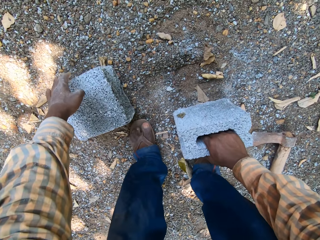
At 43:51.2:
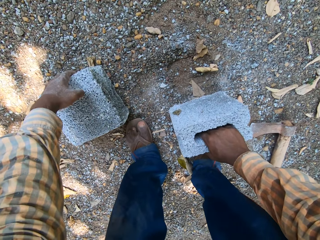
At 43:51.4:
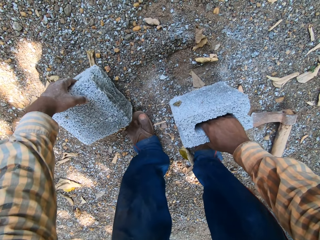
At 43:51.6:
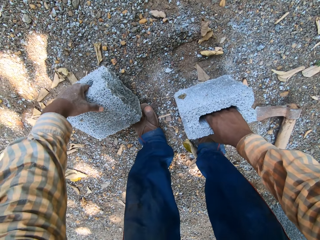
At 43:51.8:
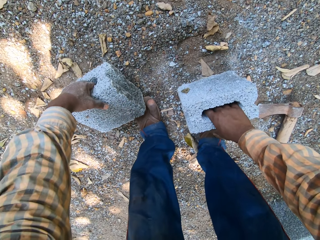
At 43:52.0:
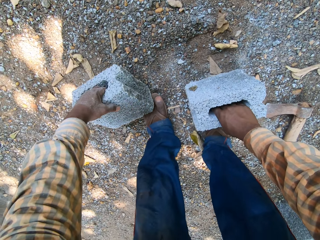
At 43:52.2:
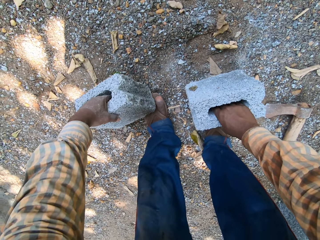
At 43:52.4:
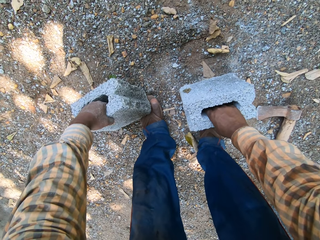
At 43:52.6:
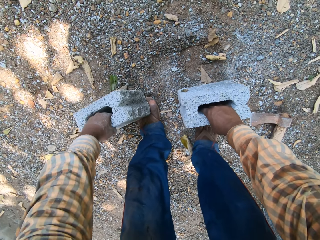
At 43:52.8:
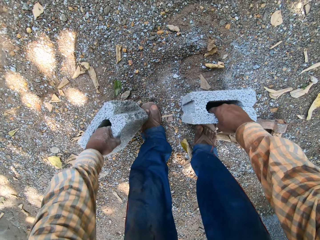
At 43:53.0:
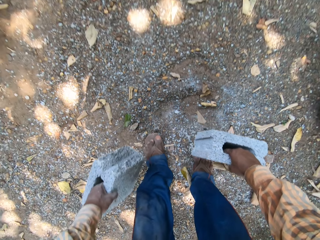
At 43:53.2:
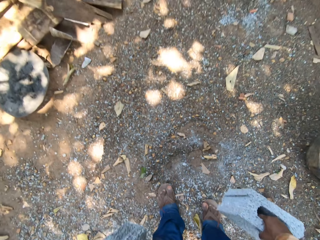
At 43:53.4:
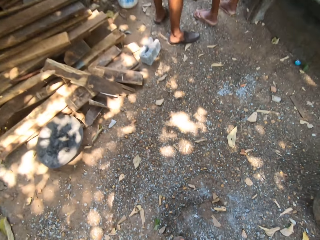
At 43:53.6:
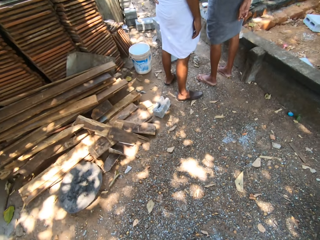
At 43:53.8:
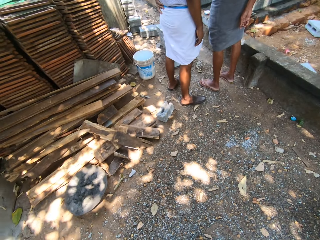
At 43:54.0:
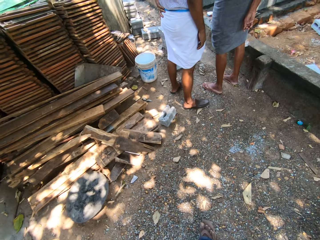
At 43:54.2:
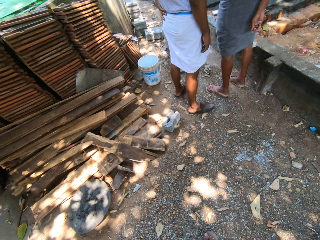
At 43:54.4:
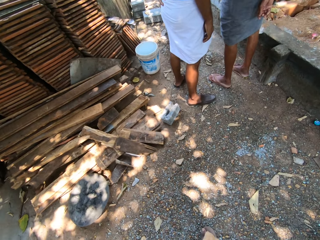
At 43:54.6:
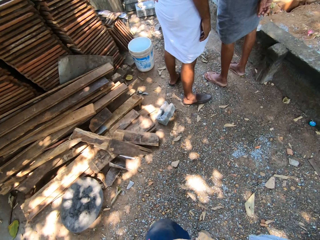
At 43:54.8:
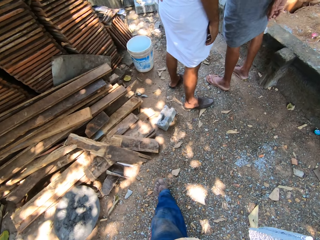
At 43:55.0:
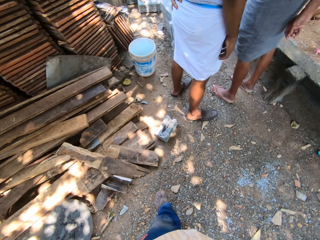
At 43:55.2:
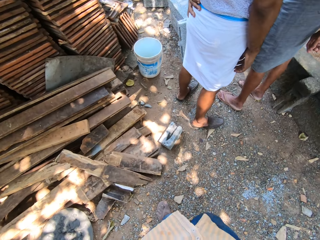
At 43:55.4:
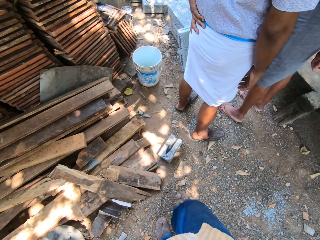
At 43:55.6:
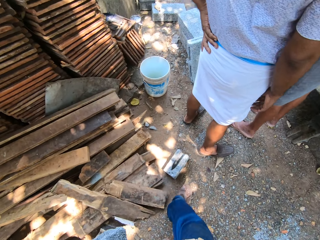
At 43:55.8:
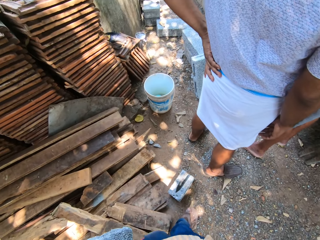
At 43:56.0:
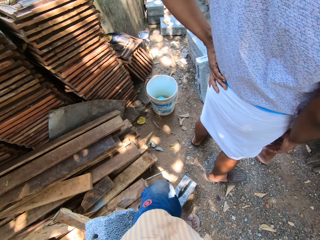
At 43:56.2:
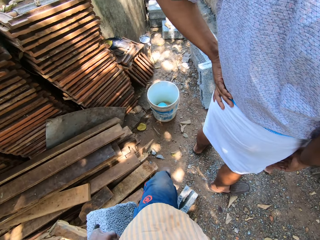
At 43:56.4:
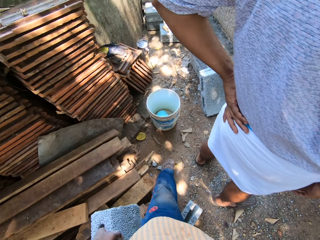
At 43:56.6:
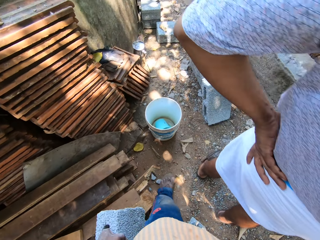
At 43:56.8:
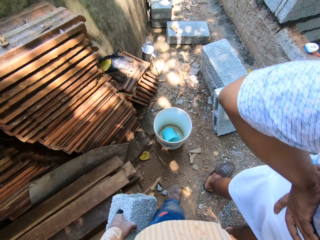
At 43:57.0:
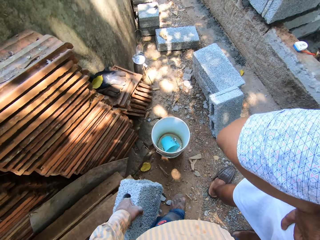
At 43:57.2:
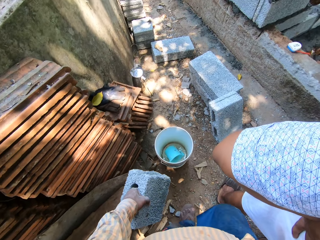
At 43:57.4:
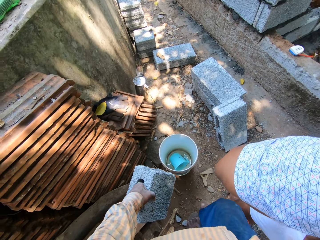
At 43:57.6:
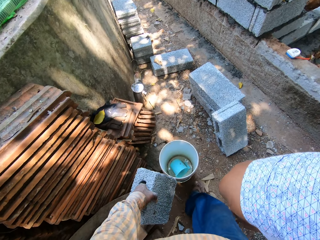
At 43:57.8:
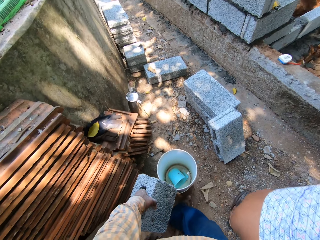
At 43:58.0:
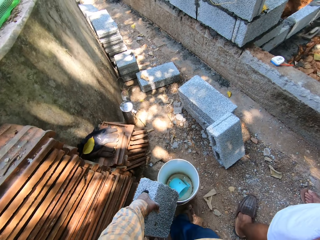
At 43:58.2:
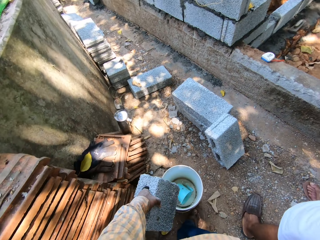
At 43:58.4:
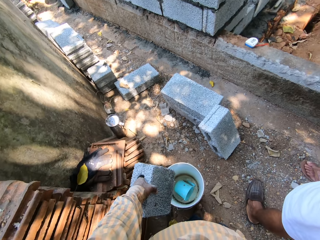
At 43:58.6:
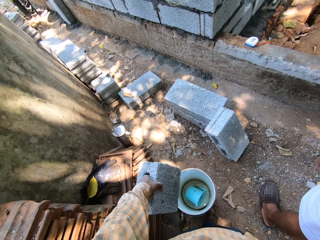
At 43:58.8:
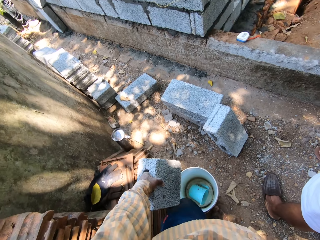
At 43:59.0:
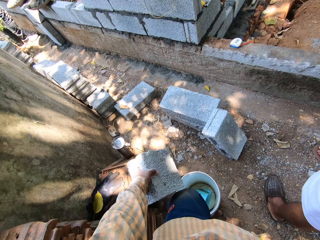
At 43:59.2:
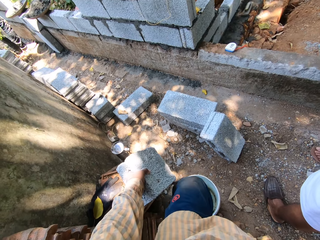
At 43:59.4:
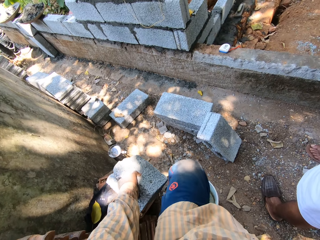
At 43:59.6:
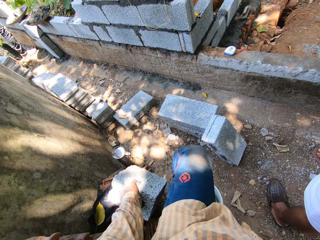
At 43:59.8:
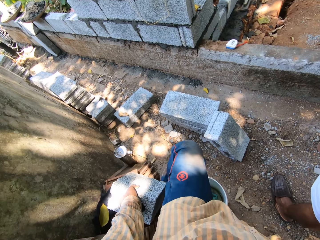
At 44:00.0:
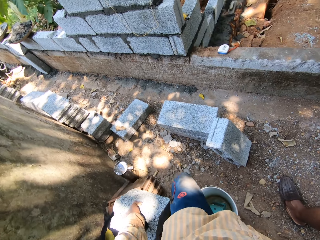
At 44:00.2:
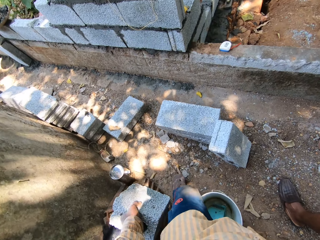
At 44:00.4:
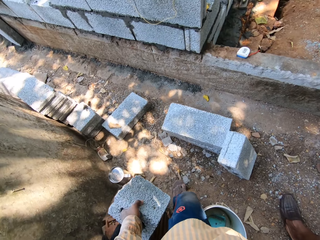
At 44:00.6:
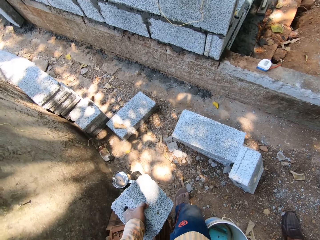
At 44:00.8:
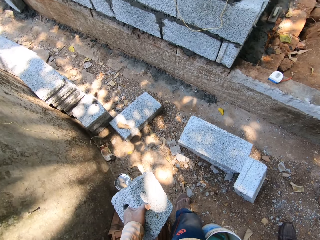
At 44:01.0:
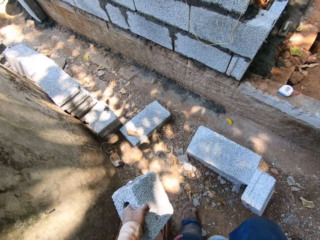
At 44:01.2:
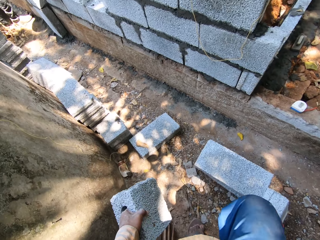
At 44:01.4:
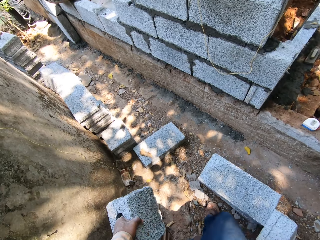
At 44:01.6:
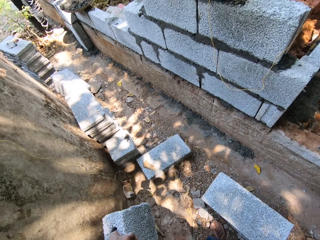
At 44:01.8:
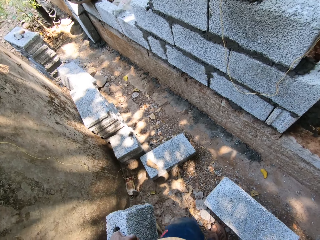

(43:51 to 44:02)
The camera wearer grabs the block on the ground with his left hand. He takes the blocks from the ground with both hands. He walks on the ground. He converses with a man and another man.

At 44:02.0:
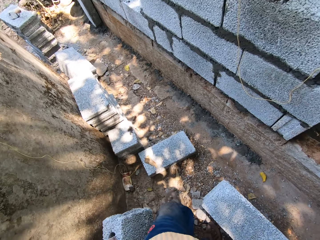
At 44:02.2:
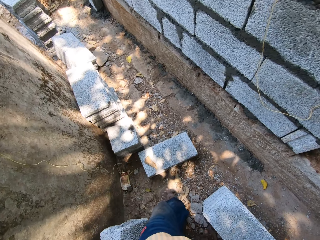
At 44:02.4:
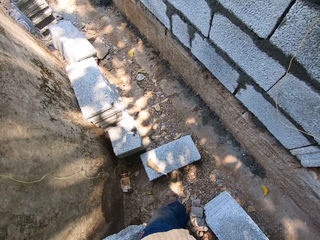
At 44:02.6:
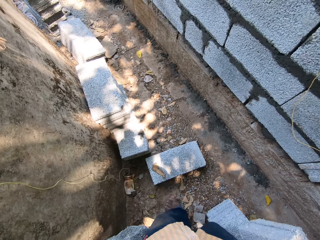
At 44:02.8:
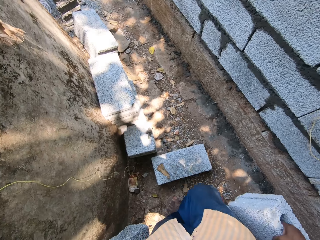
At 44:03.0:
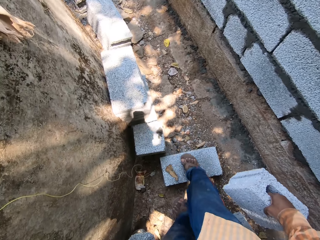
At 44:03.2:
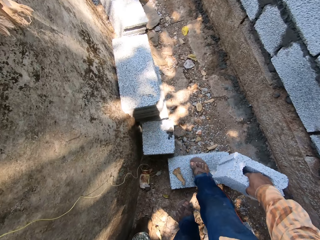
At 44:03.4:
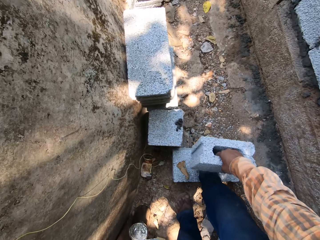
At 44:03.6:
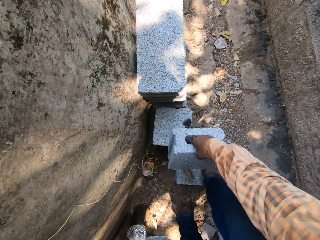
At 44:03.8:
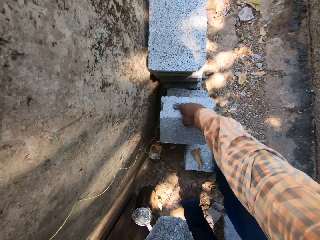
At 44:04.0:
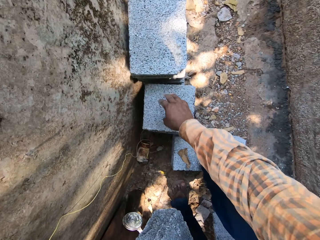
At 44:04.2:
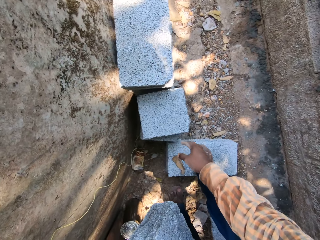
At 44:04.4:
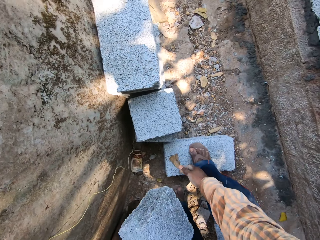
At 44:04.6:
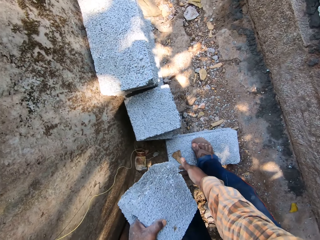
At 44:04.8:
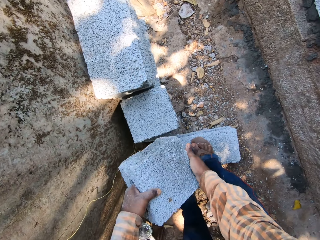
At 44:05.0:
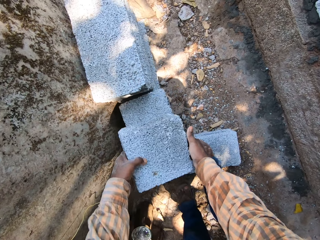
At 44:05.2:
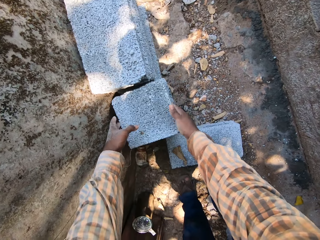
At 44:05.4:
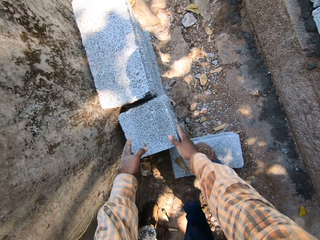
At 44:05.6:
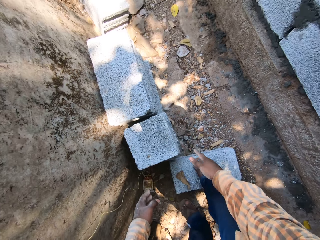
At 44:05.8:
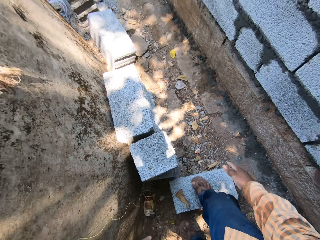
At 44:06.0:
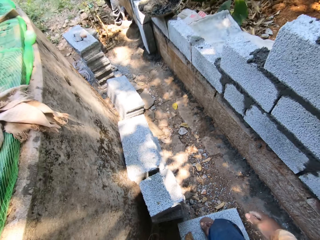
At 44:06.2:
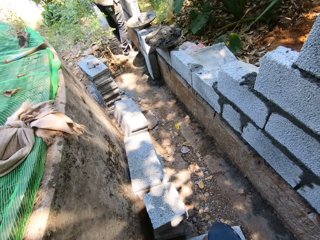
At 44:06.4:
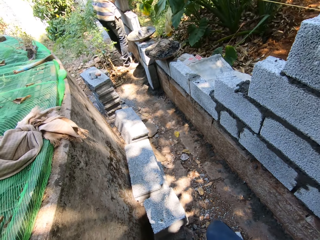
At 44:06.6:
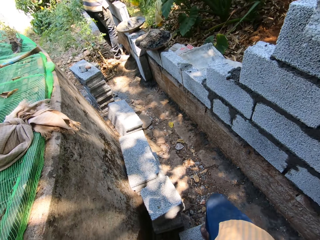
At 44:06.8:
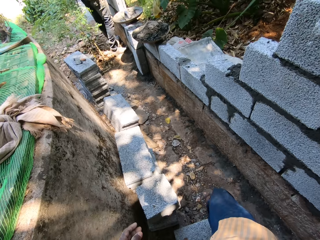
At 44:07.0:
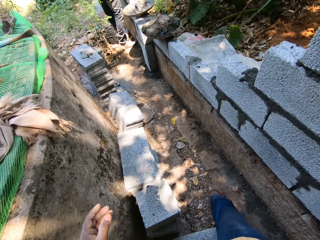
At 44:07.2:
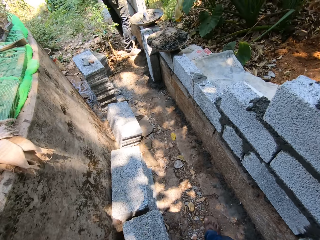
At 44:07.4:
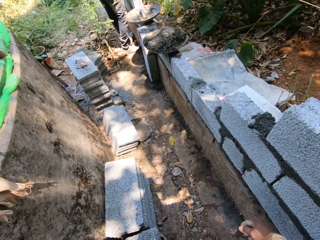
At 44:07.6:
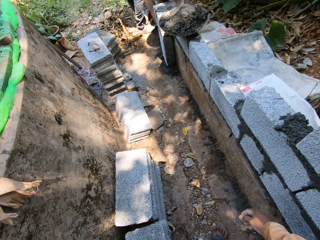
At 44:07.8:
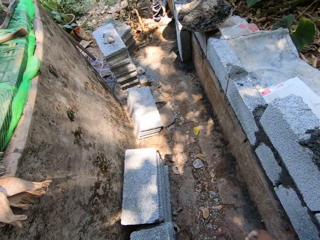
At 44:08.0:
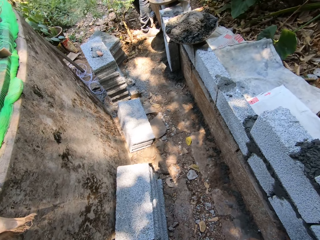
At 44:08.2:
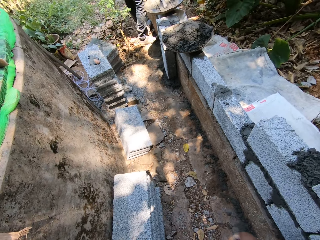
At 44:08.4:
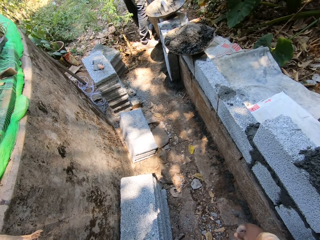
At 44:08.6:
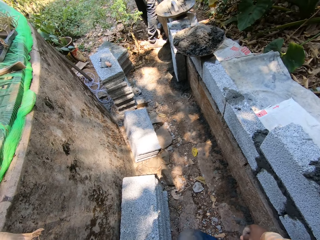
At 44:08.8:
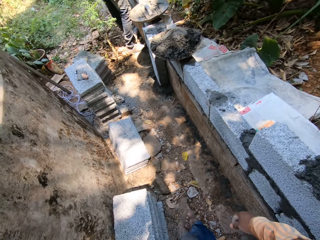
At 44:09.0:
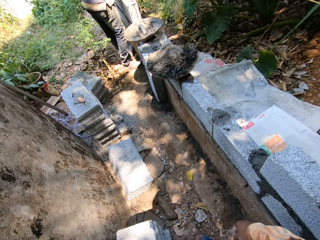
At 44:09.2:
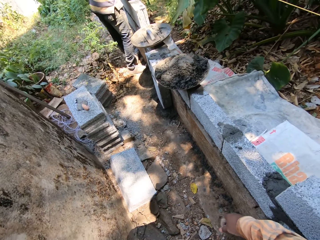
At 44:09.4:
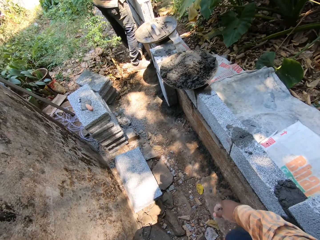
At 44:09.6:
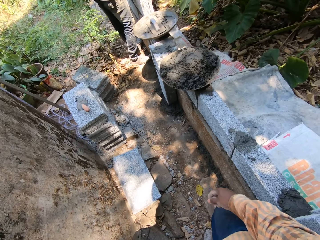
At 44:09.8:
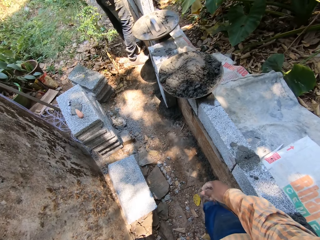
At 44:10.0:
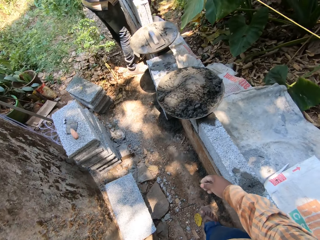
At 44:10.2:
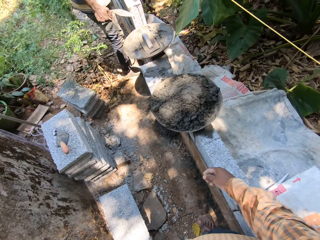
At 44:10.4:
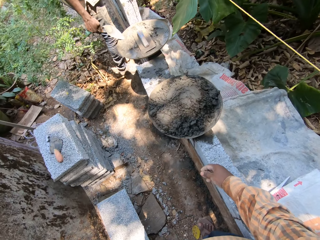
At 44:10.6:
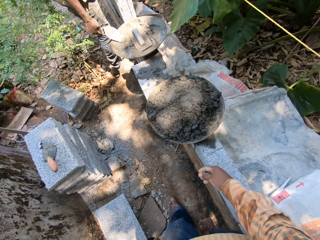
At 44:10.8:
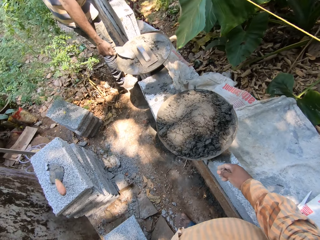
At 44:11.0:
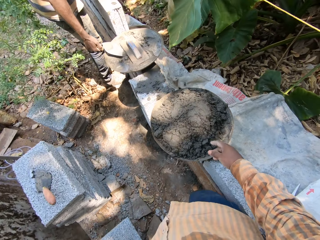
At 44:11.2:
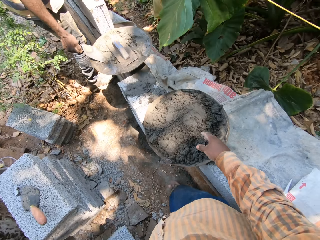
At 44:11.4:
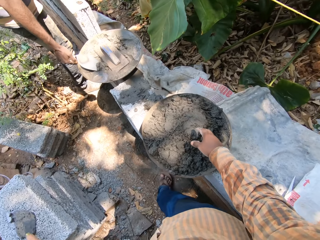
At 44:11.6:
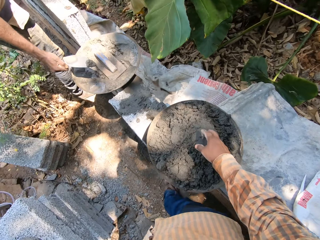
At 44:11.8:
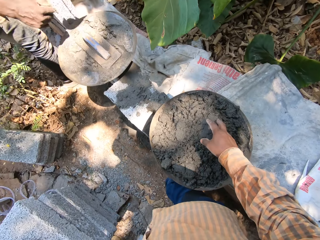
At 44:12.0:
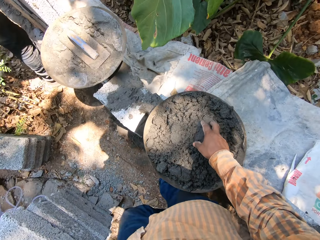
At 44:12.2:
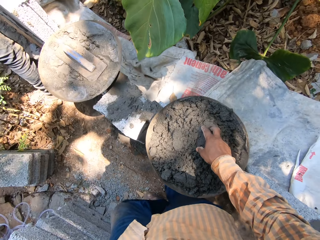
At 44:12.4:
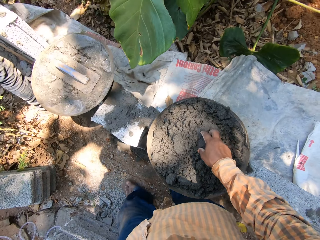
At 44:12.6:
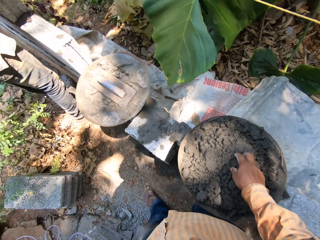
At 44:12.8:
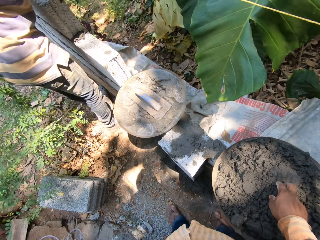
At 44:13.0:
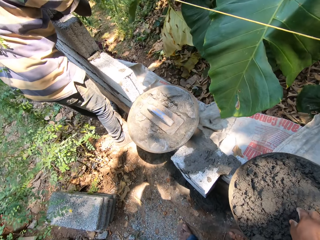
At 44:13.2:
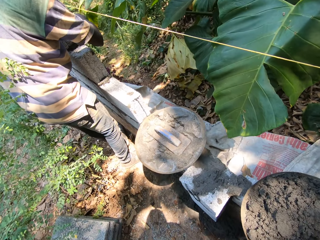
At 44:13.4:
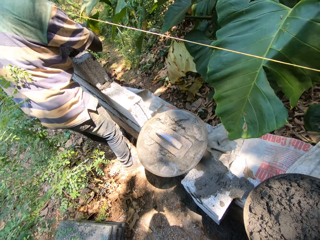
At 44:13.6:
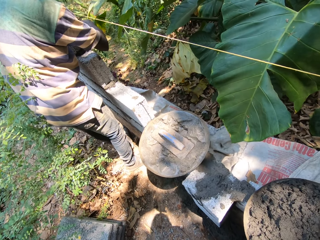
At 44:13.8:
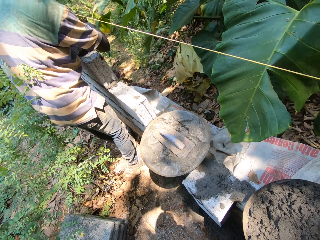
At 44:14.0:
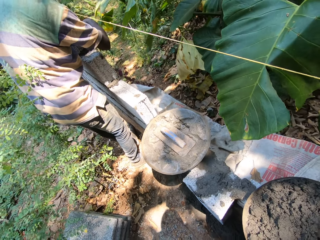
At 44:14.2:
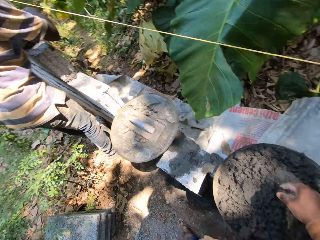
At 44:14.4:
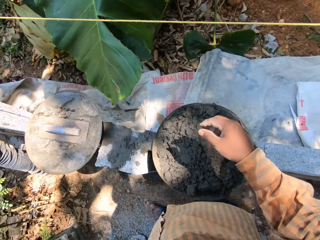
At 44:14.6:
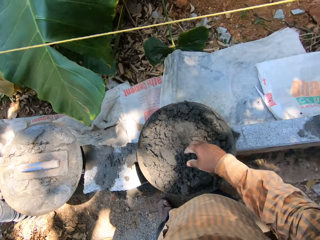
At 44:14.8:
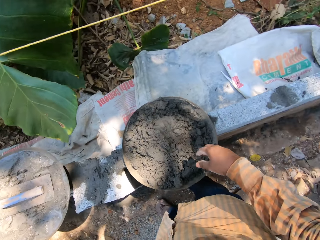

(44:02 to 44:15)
The camera wearer steps on a block on the ground with his right foot. He puts the block on a block on the ground with his right hand. He holds the block in his left hand with his right hand. He puts the block on a block on the ground with both hands. He walks on the ground. A man takes mortar from the headpan on the wall with the bricklayer's trowel in his right hand. The camera wearer converses with the man. He touches mortar in the headpan on the wall with his right hand. He stands on the ground. The man spreads the mortar onto the wall with the bricklayer's trowel in his right hand.
